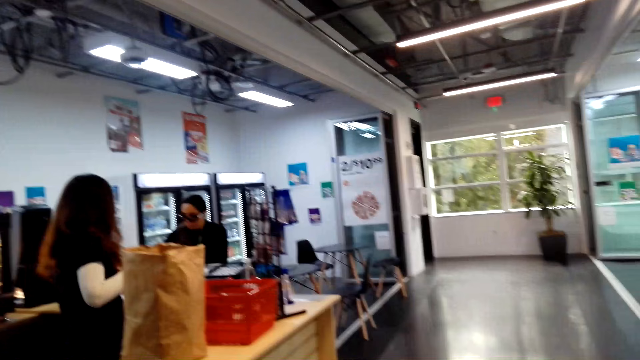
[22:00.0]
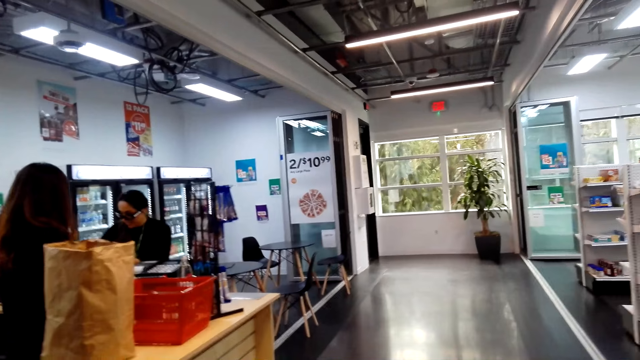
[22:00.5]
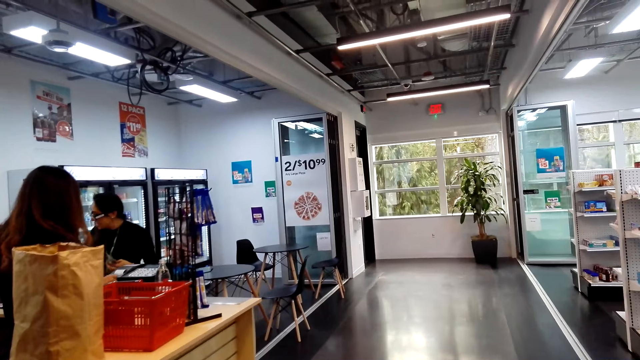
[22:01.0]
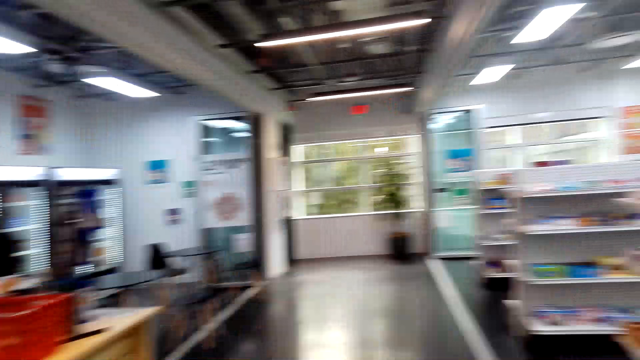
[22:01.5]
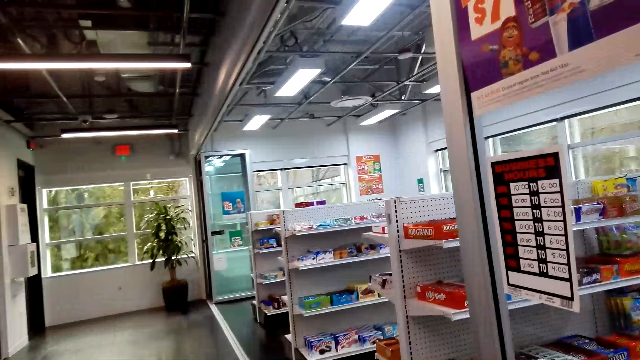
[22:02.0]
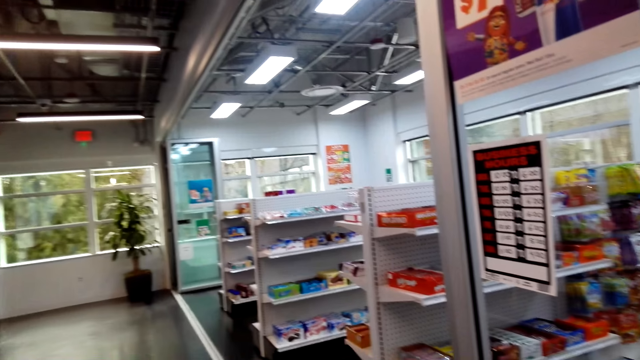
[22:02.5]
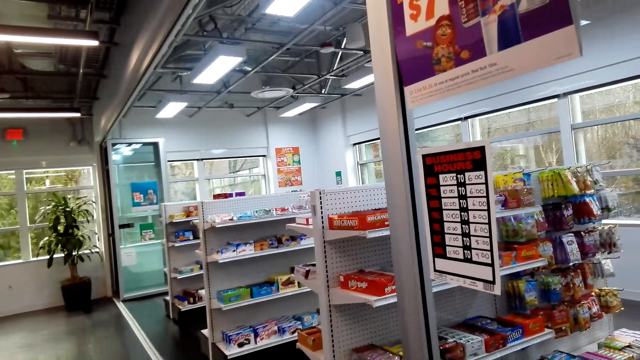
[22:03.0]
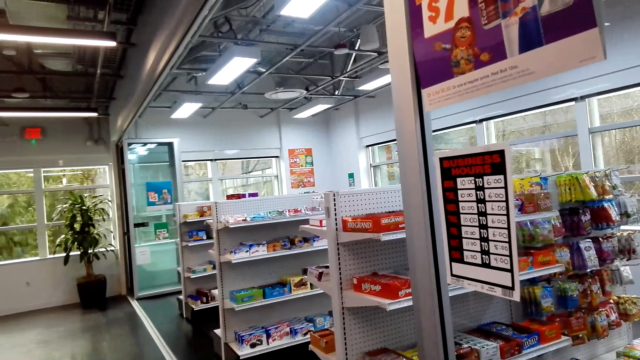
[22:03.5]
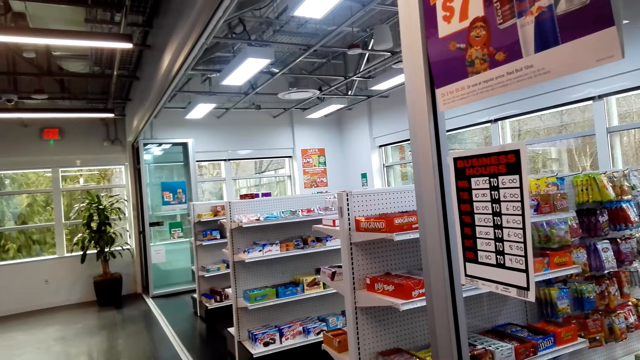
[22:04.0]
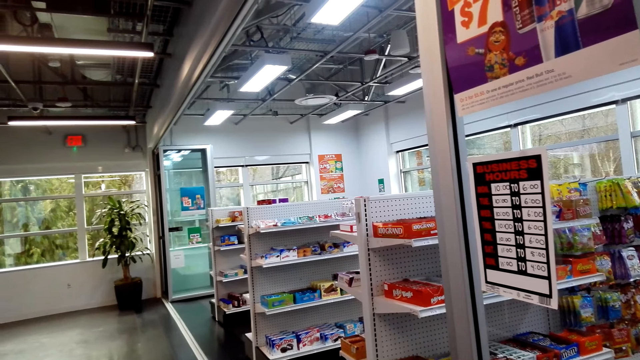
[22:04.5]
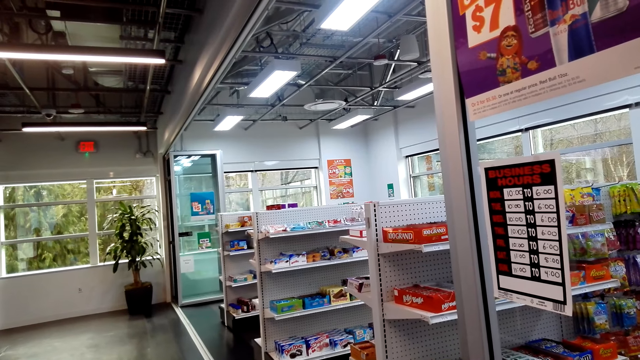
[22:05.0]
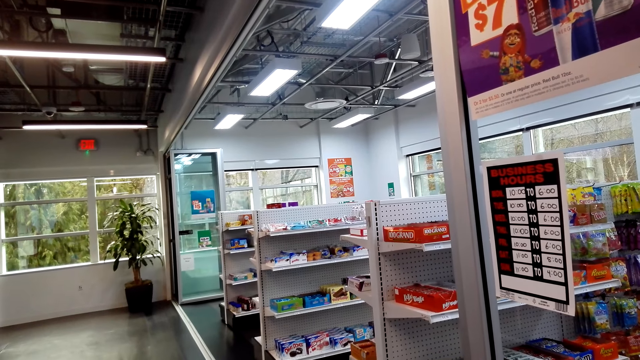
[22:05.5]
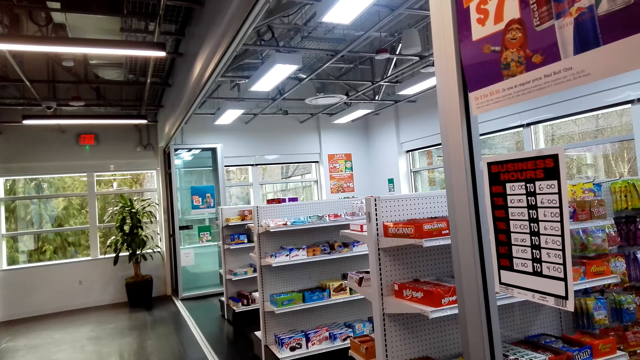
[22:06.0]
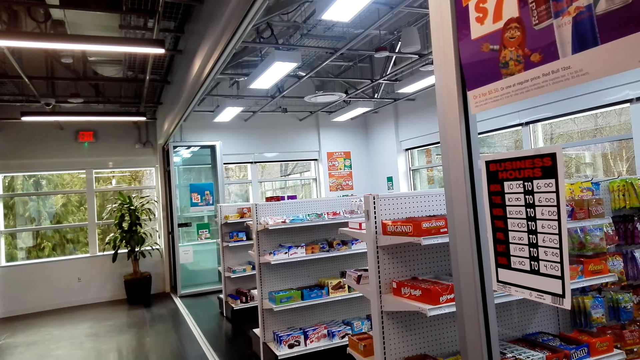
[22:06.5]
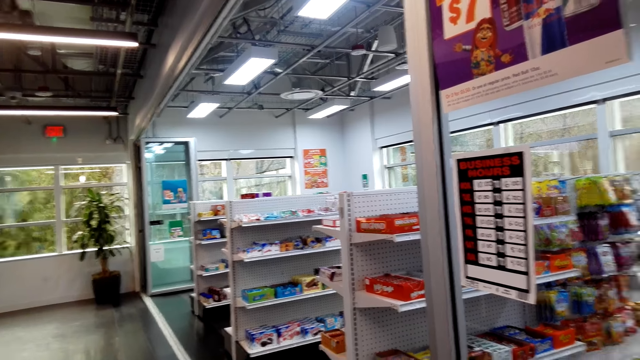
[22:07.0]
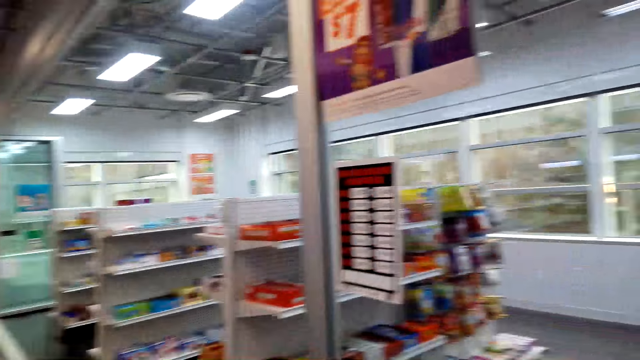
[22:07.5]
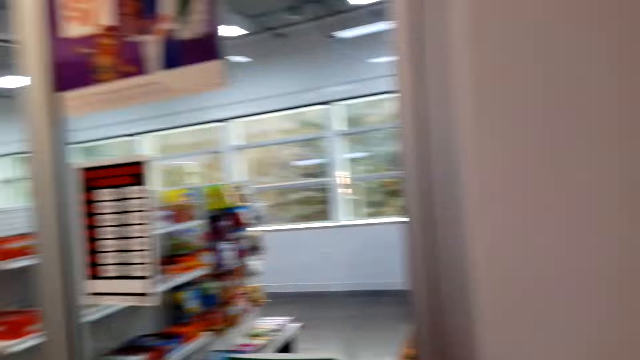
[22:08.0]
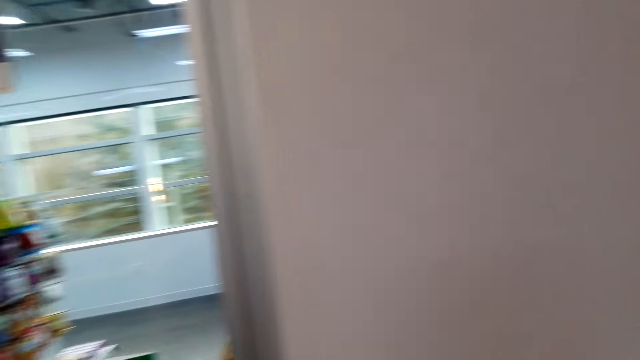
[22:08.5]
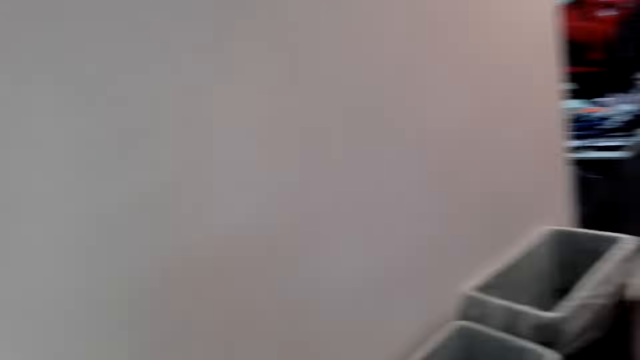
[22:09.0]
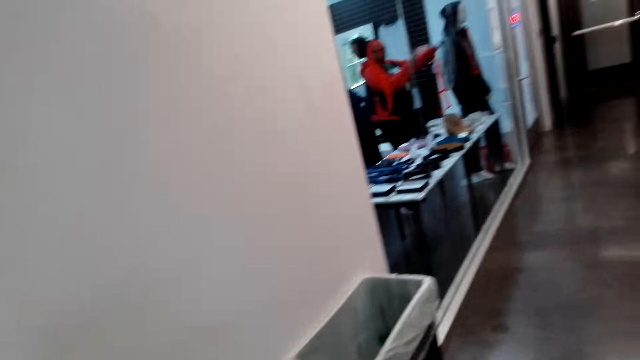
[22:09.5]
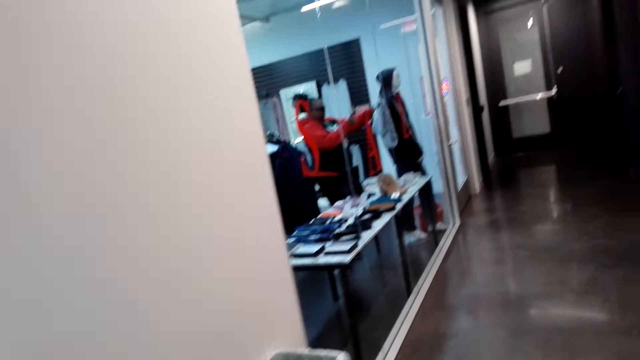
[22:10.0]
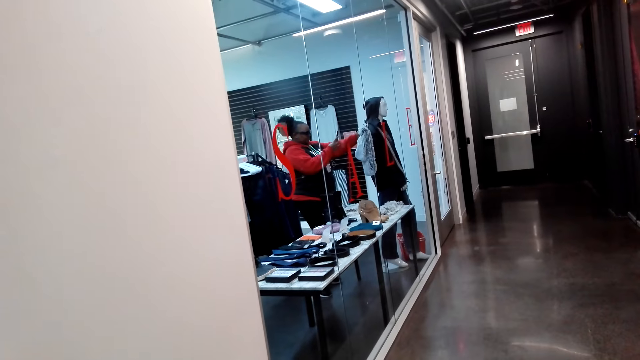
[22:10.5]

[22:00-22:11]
A lady moves her hand. The camera wearer moves around.

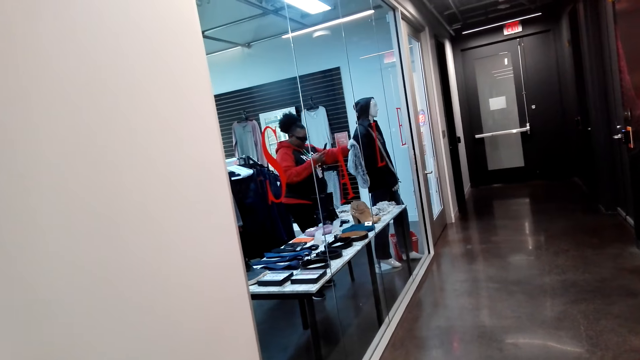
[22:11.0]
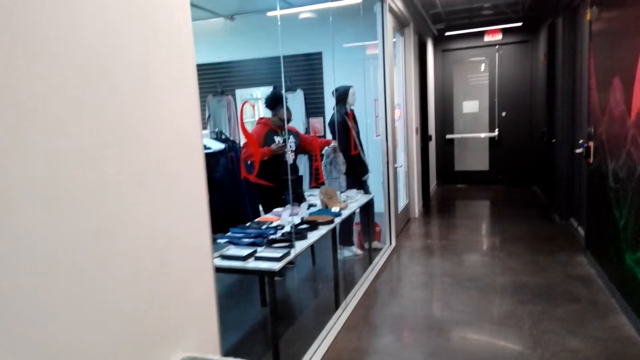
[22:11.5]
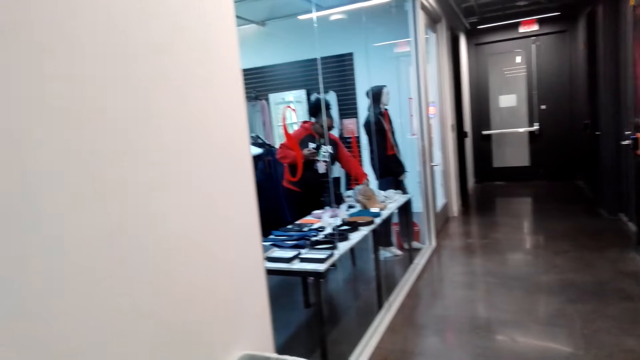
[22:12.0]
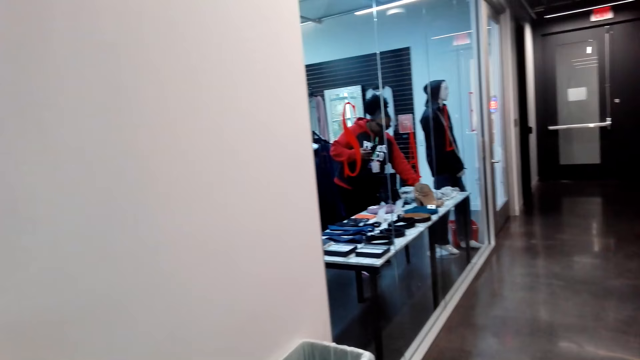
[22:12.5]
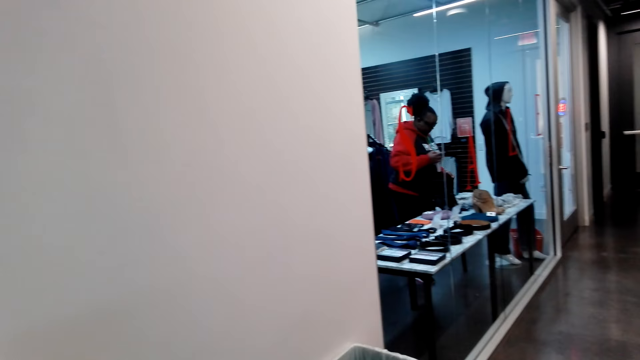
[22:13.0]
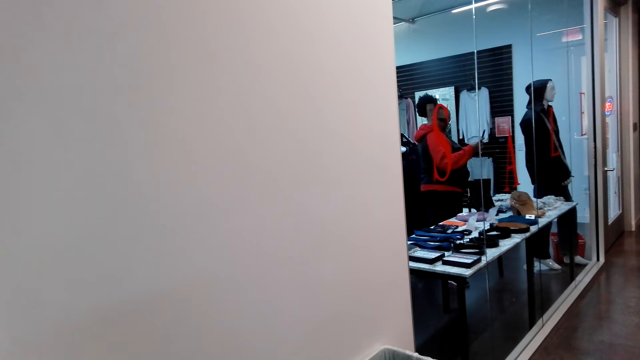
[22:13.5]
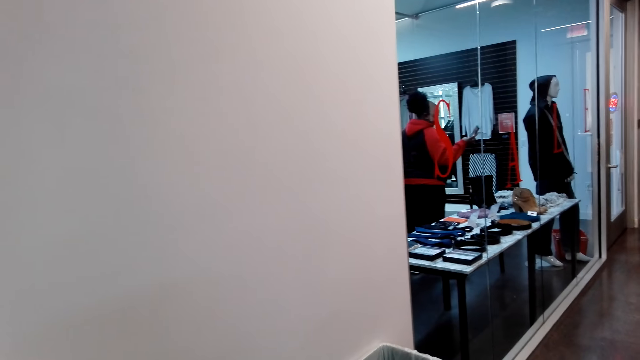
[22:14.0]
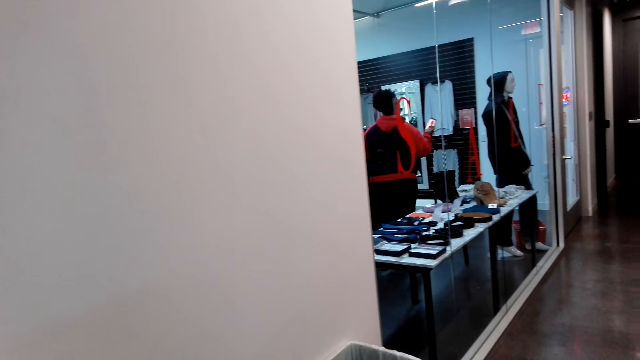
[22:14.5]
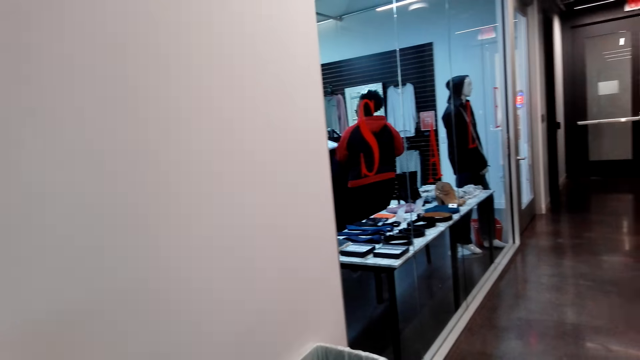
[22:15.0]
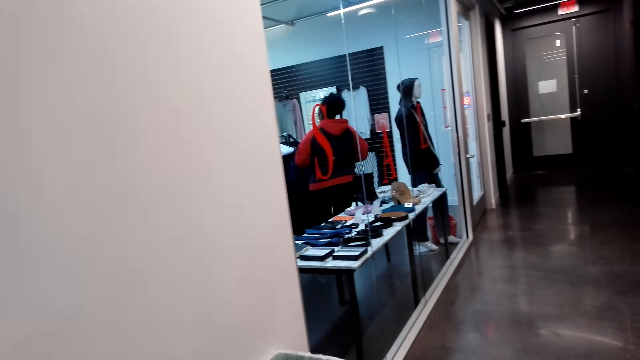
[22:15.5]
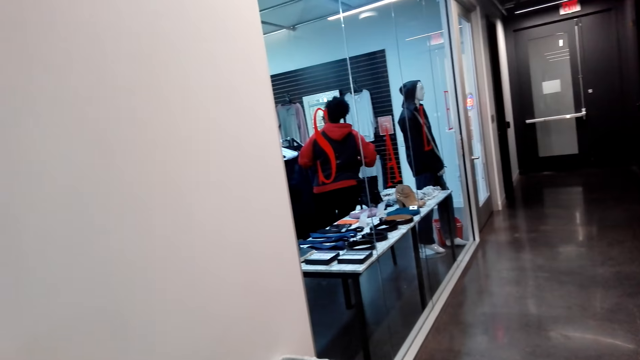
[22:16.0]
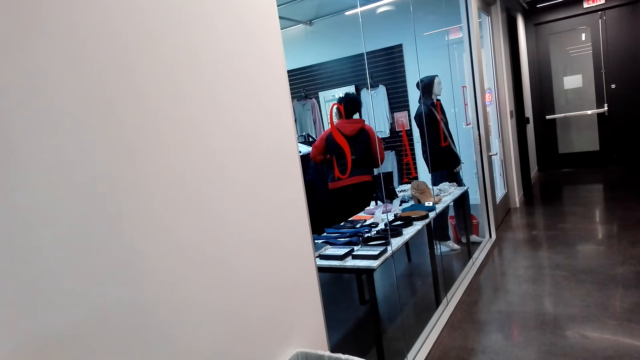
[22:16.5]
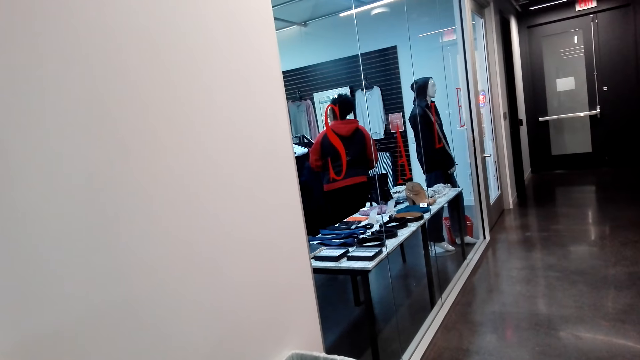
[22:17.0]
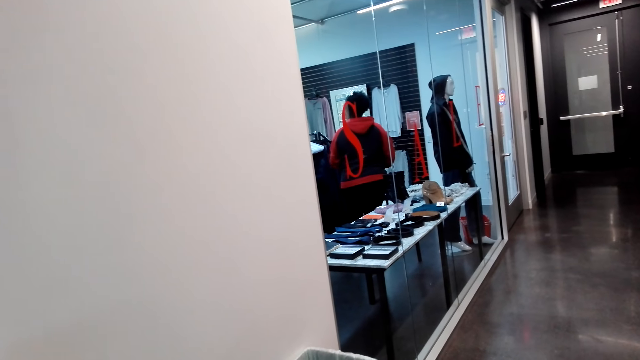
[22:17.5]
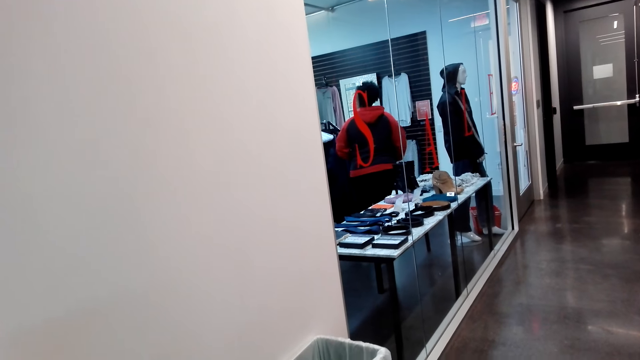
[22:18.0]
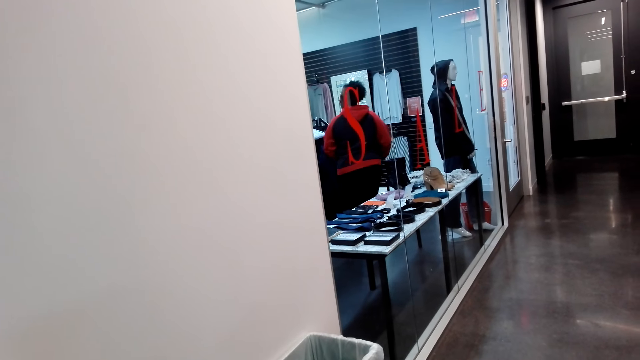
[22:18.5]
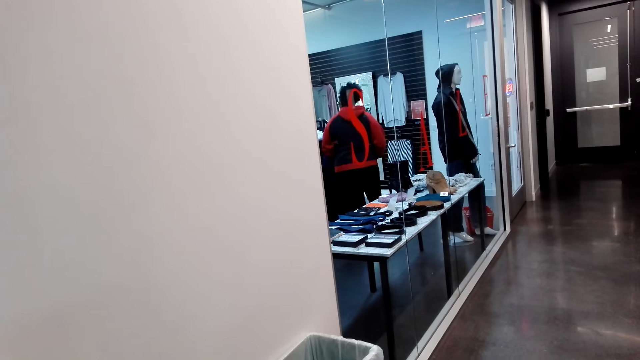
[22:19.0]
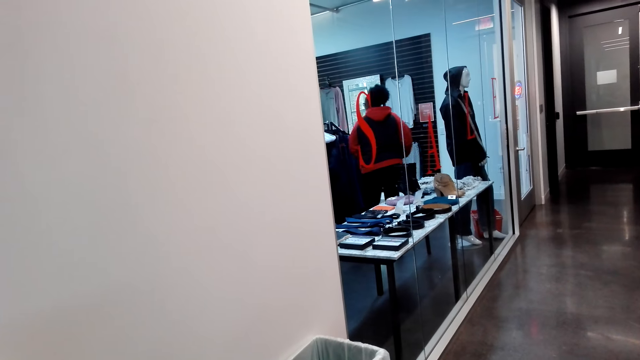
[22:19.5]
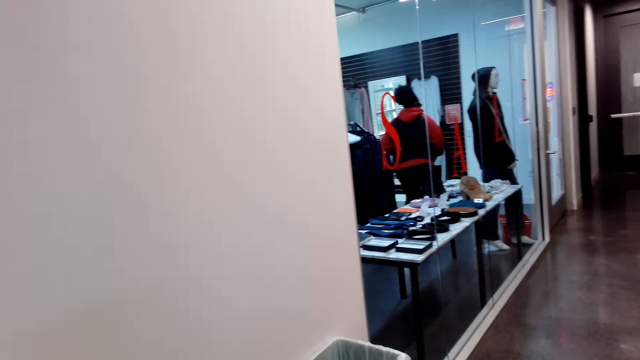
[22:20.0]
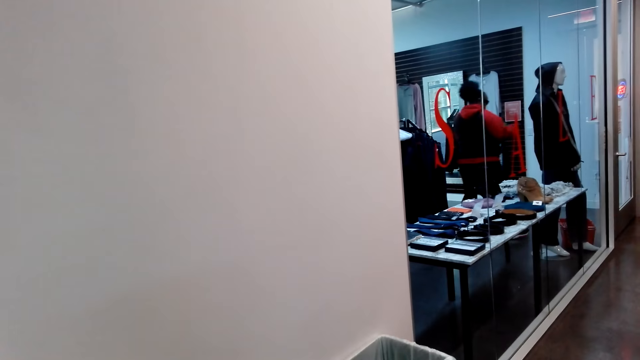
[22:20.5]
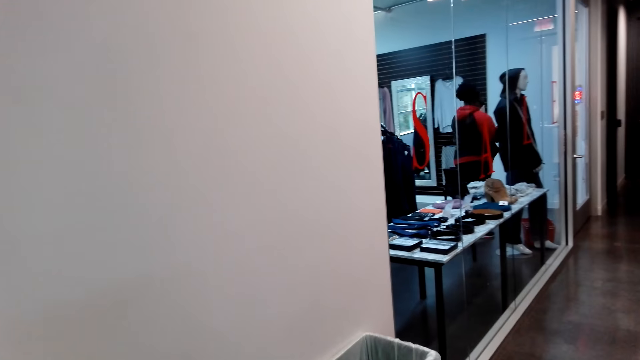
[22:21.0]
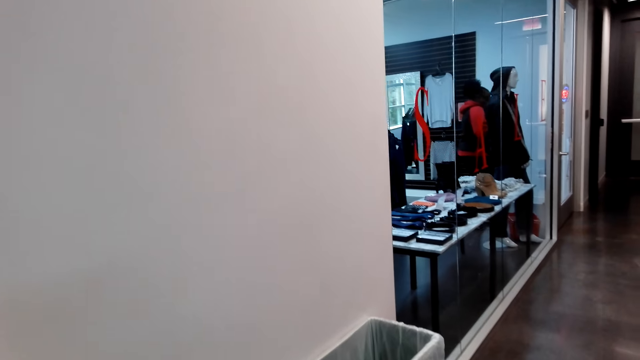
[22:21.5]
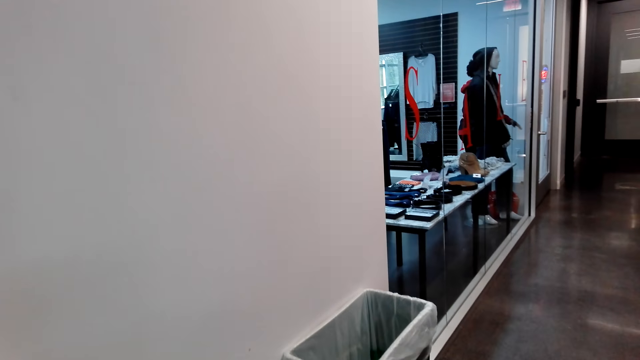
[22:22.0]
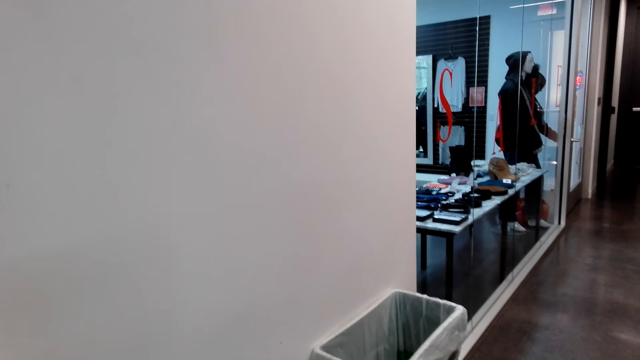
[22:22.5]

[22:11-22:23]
A lady operates the phone. The lady turns. The lady moves around.
